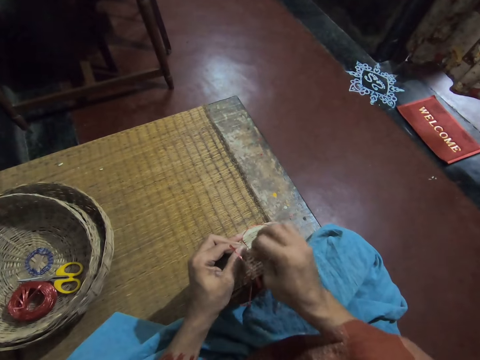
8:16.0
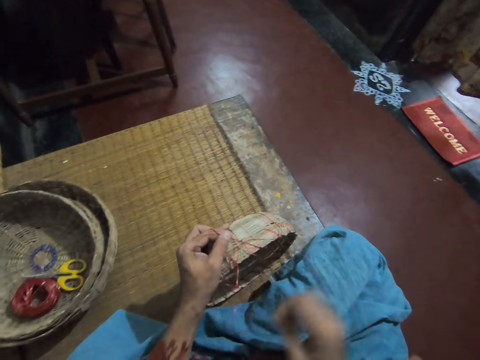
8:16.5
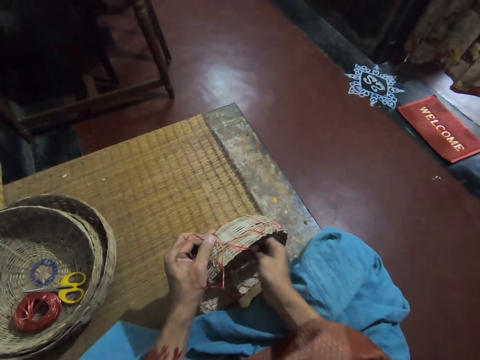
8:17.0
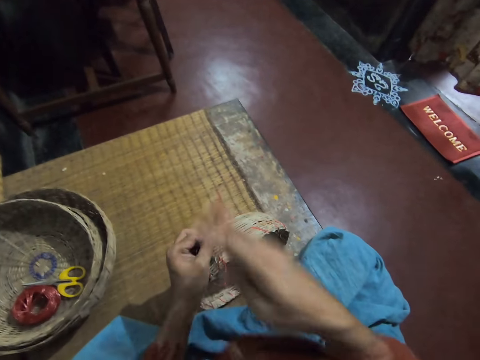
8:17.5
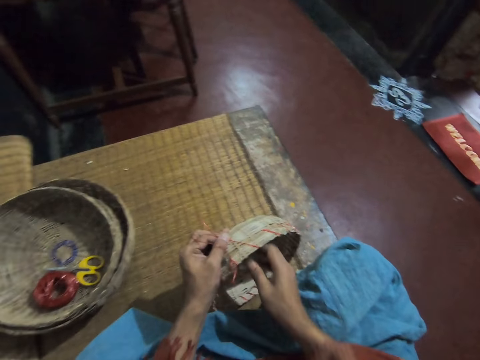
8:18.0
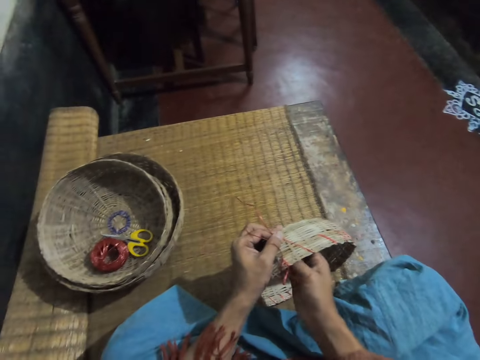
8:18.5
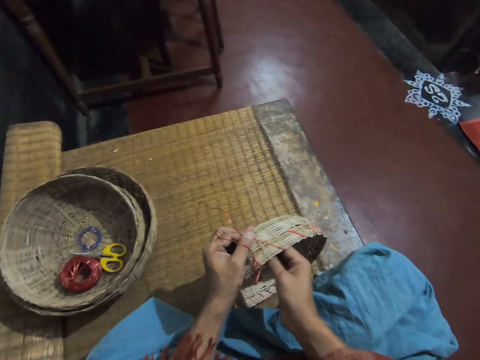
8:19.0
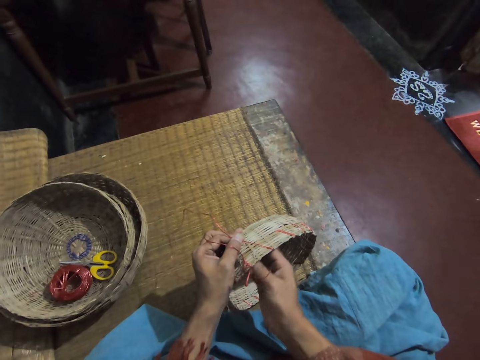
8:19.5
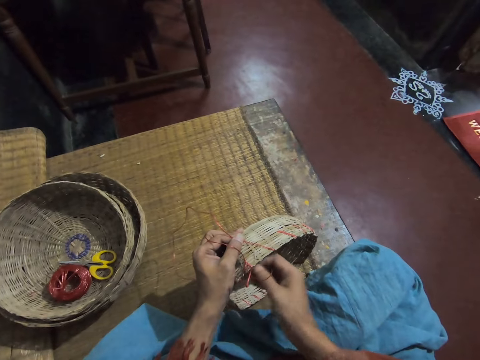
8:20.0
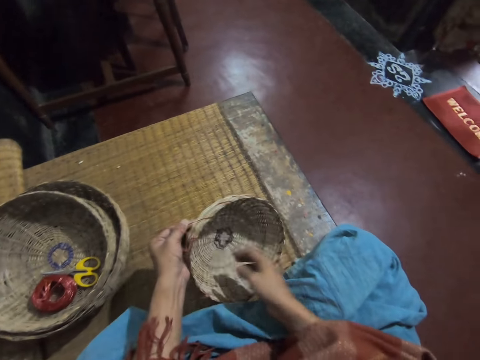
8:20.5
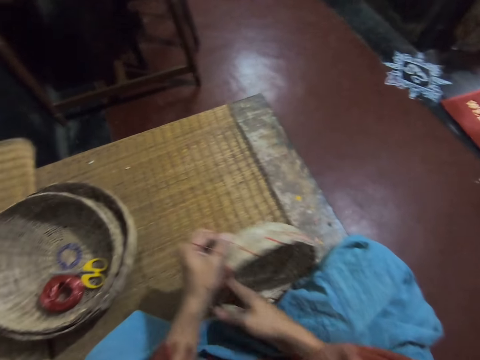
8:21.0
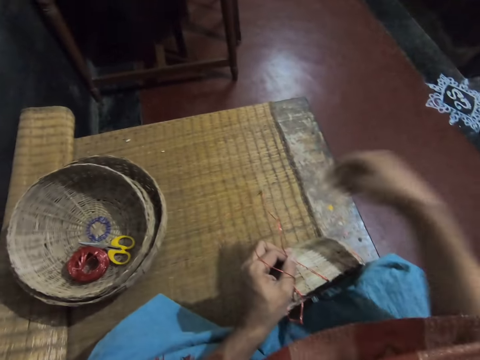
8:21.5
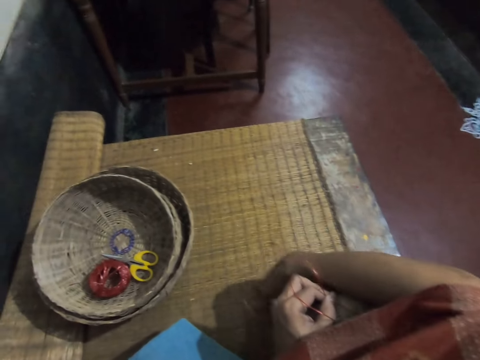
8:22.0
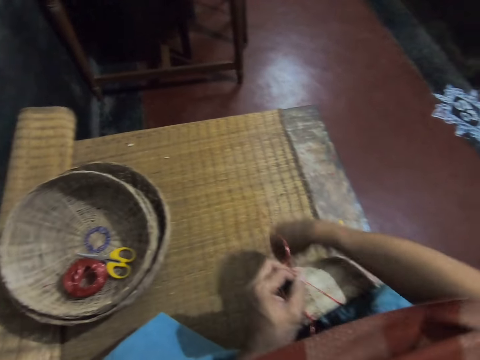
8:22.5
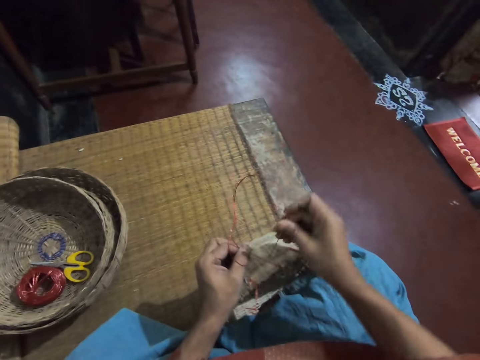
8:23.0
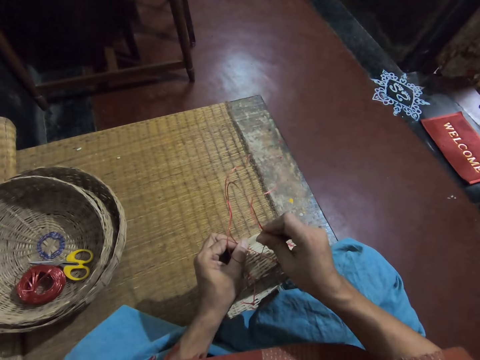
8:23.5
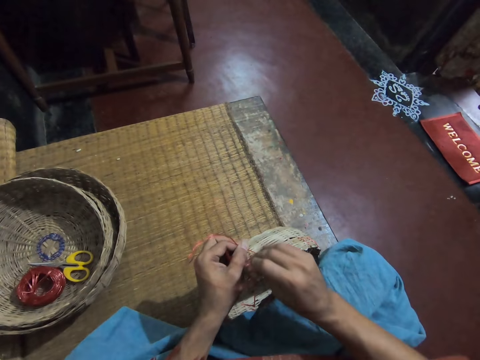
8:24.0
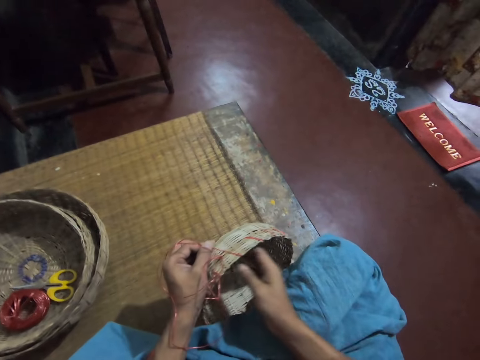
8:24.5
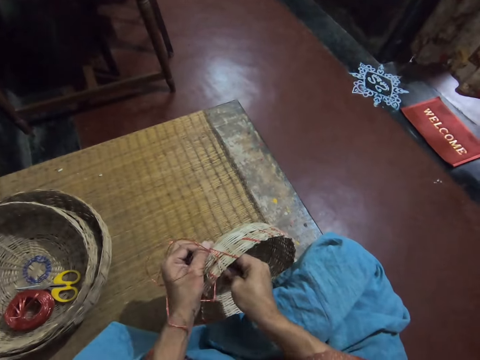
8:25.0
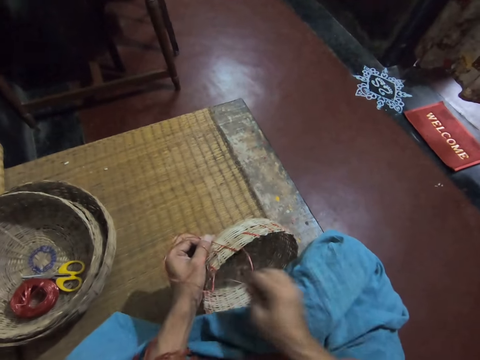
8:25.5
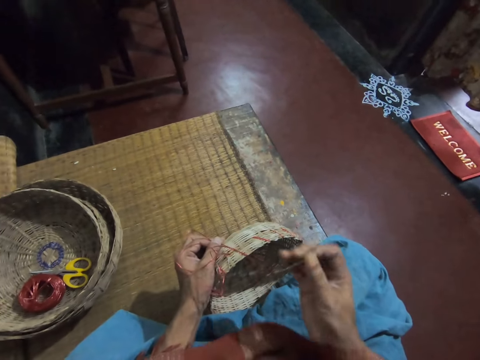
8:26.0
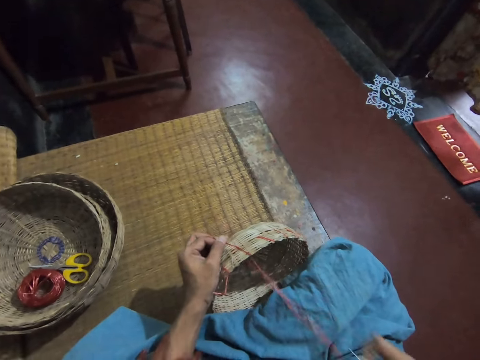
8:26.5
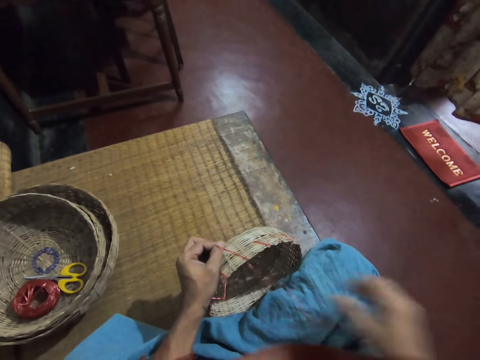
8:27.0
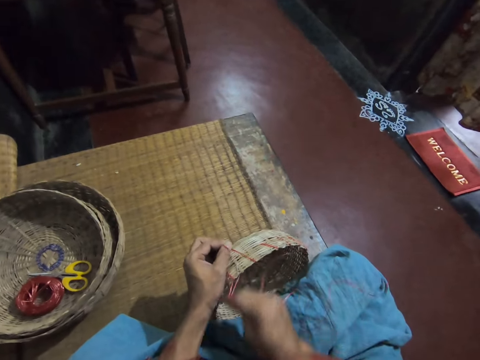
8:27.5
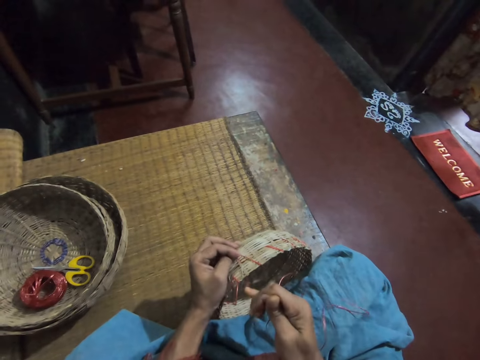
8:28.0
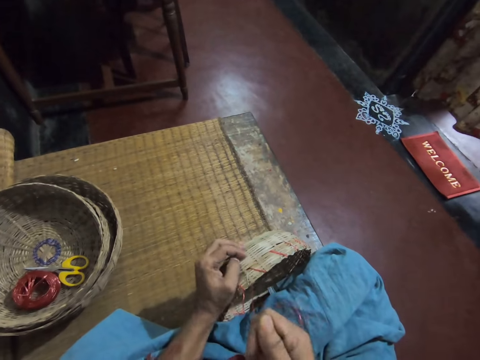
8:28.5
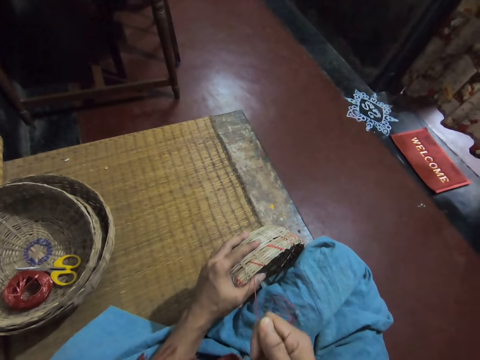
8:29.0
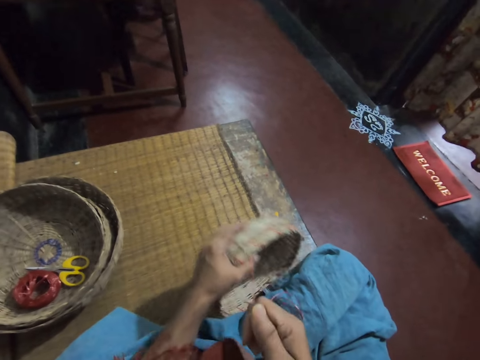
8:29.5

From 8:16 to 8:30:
The camera wearer adjusts the straw. She pulls the pin or needle with straw with her right hand. She picks up the needle with straw. She holds the pin with her right hand. She passes the needle with straw through the basket. She pulls the needle with straw with her right hand. She adjusts the straw.

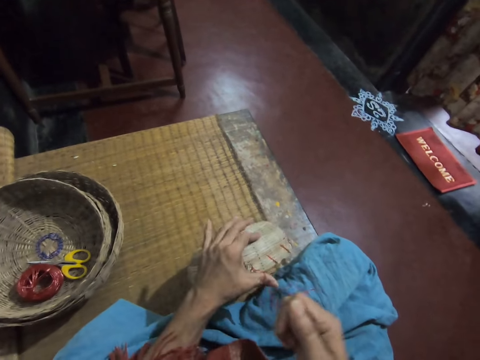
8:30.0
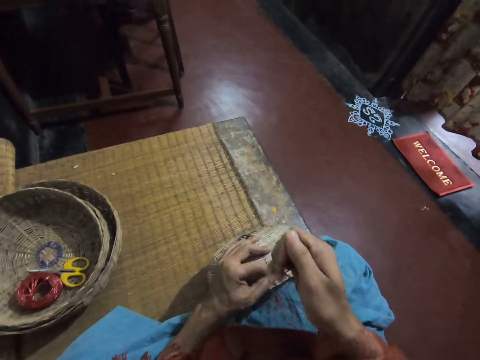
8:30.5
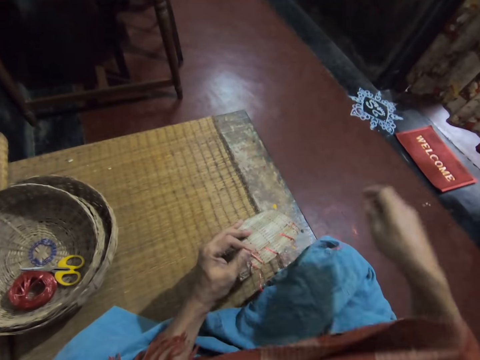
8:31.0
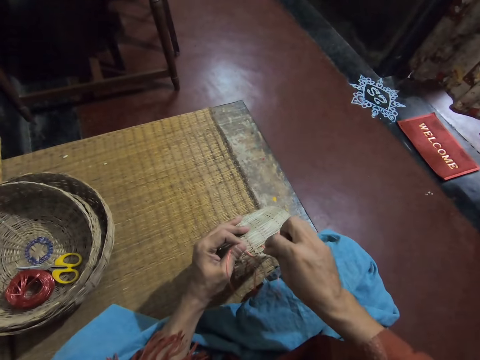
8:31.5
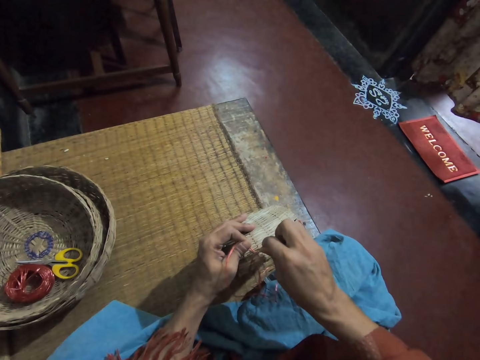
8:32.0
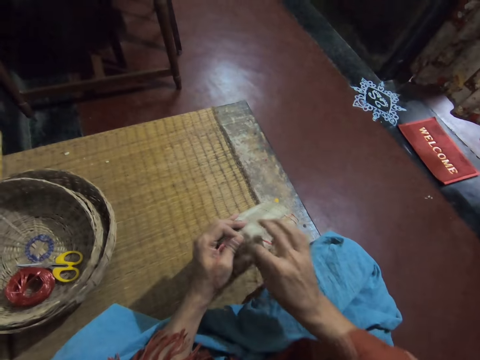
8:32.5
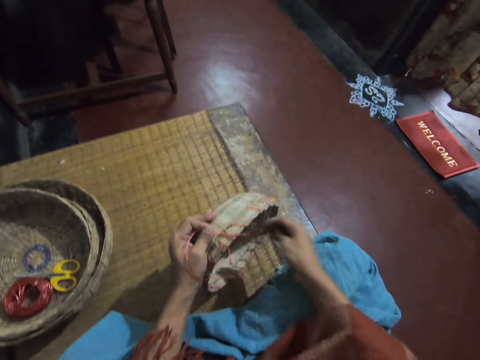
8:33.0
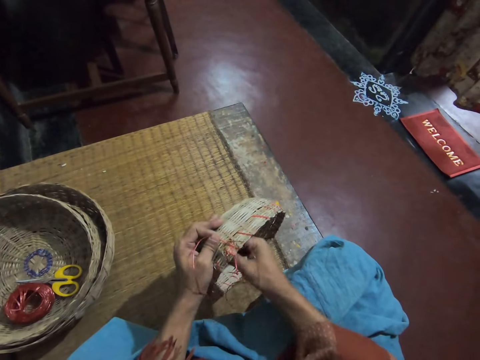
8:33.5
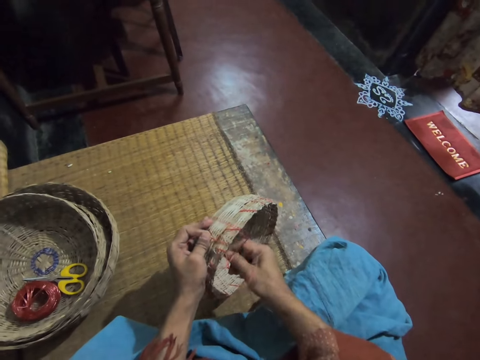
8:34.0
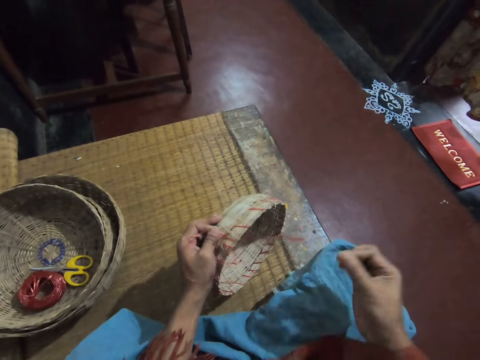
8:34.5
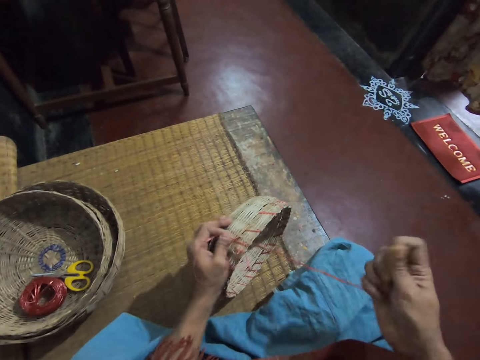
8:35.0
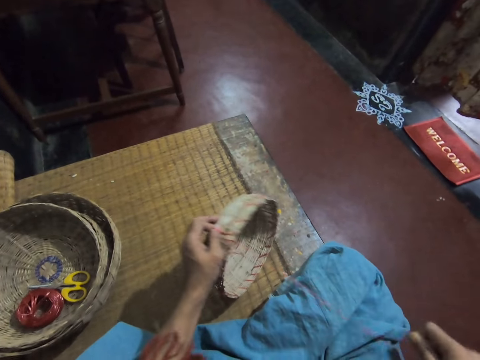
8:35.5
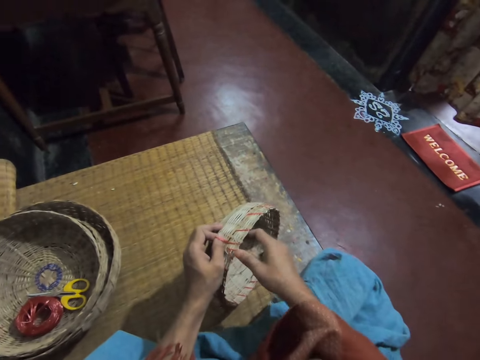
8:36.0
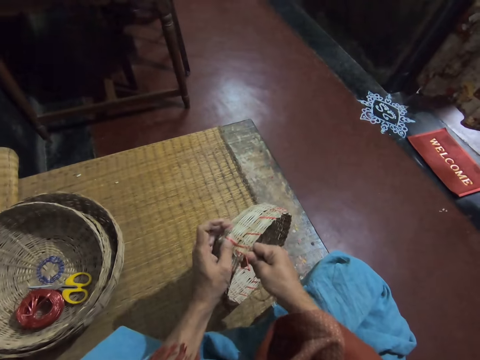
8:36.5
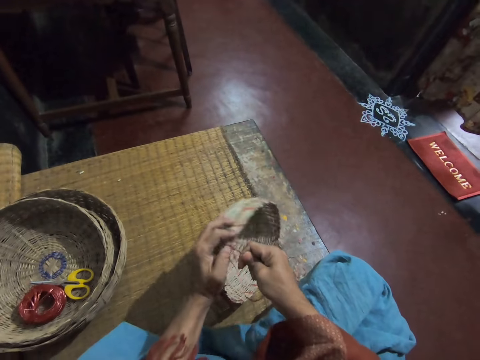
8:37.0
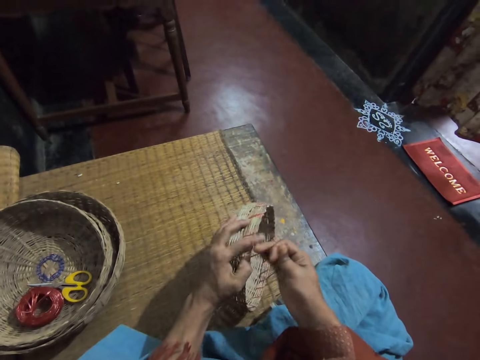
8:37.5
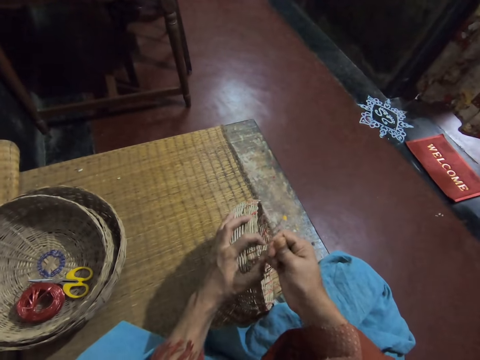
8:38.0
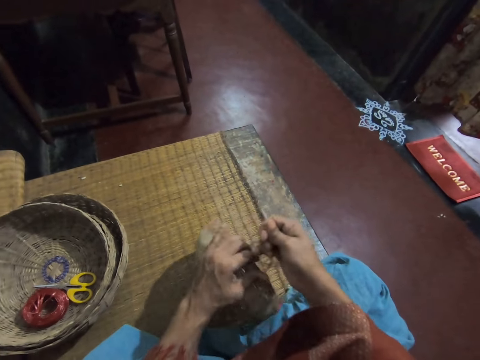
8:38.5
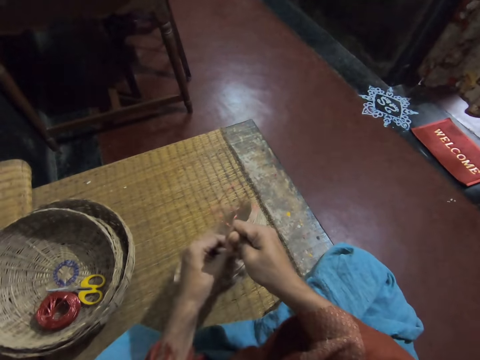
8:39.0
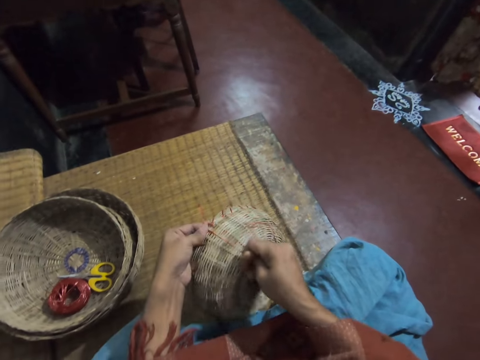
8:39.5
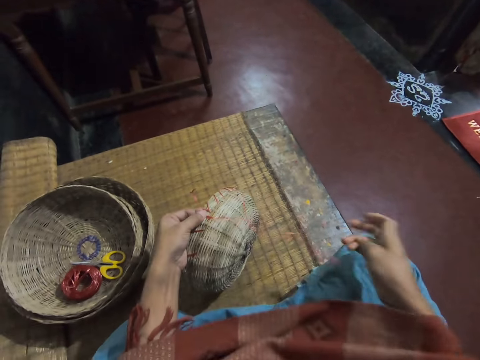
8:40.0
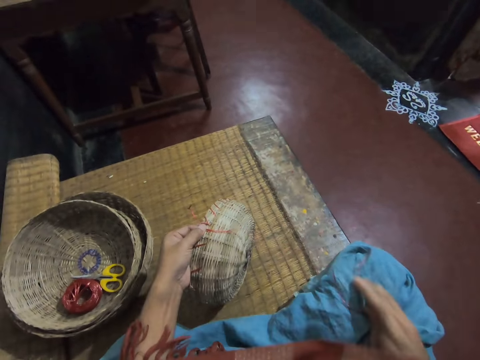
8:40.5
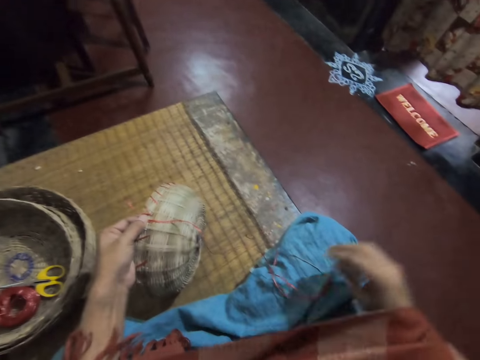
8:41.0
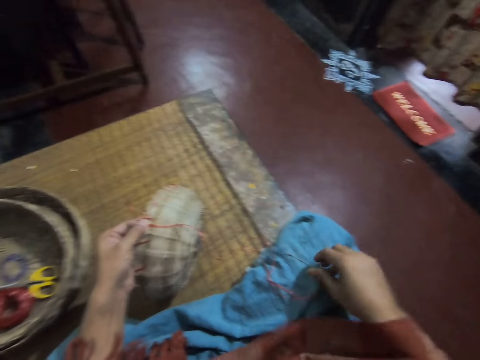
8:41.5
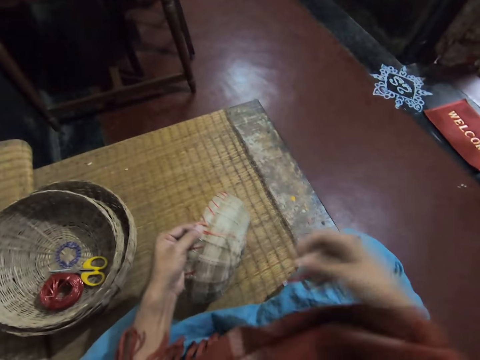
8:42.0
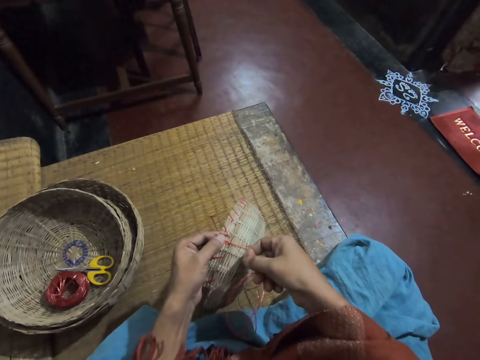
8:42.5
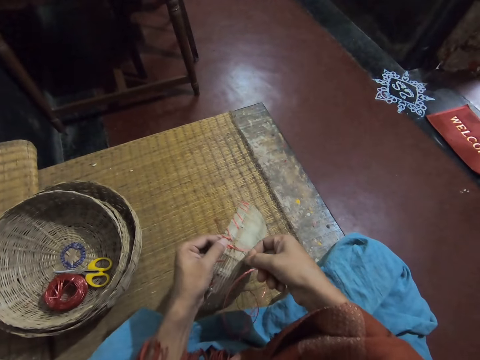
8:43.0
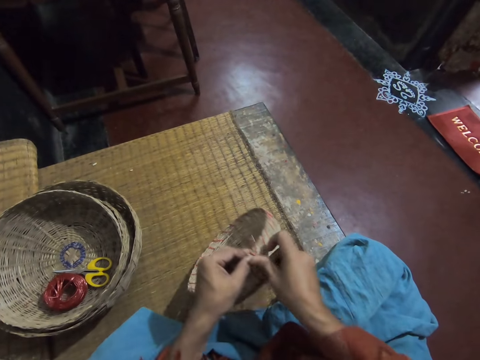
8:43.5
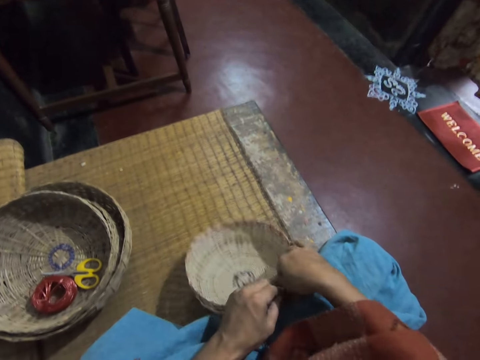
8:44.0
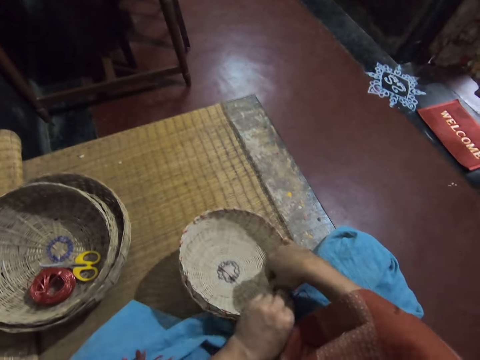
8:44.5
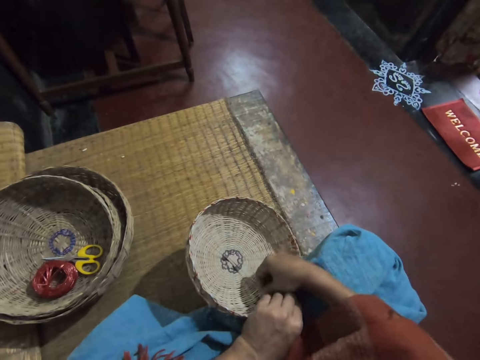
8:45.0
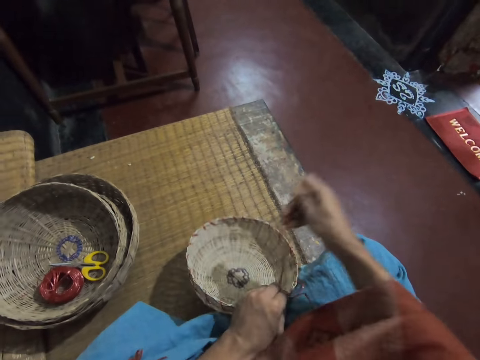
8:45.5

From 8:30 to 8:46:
The camera wearer passes the needle with straw through the basket. She pulls the needle with straw with her right hand. She adjusts the straw. She adjusts the basket. She picks up the pin on her lap with her right hand. She passes the needle with straw through the basket. She pulls the needle with straw with her right hand.
